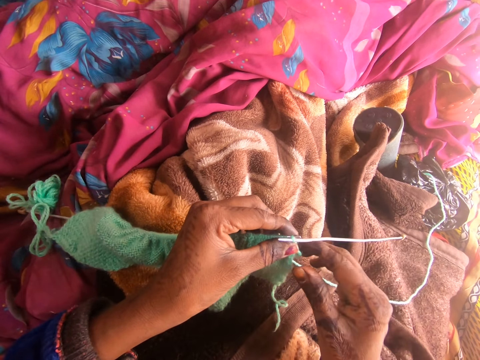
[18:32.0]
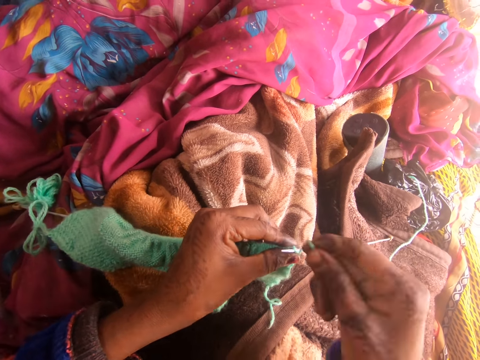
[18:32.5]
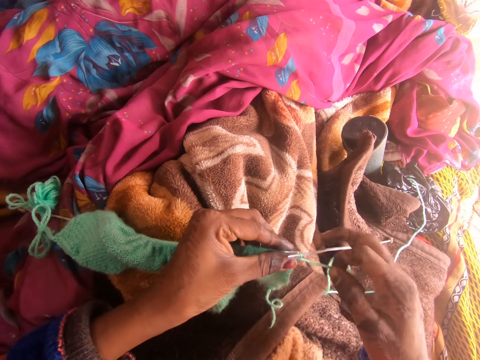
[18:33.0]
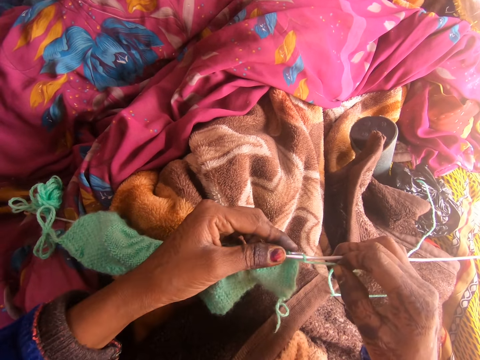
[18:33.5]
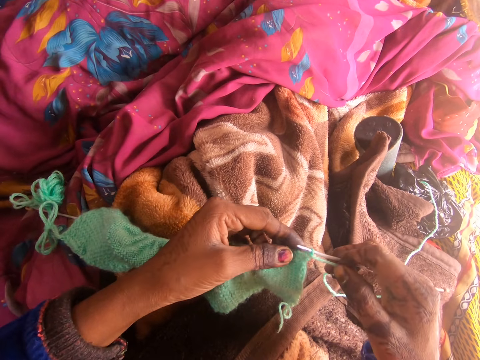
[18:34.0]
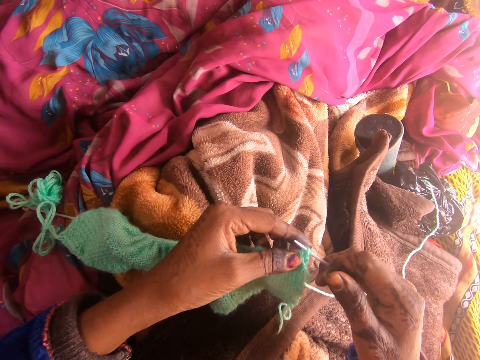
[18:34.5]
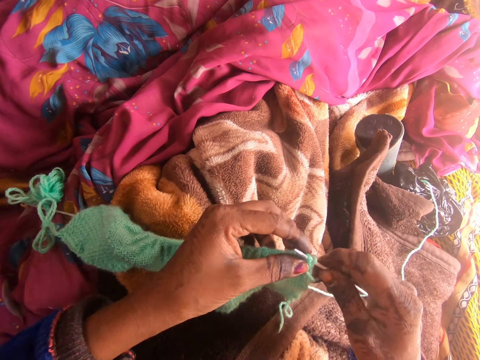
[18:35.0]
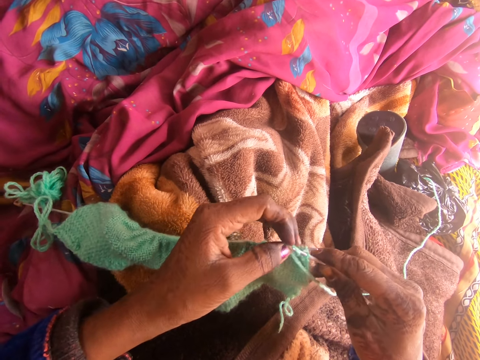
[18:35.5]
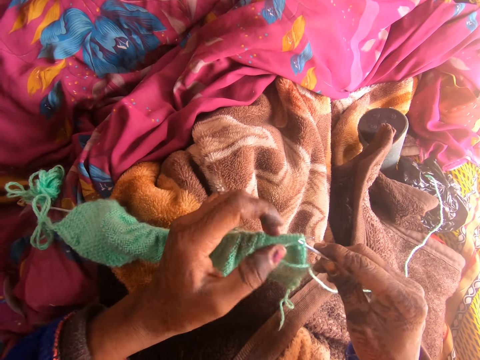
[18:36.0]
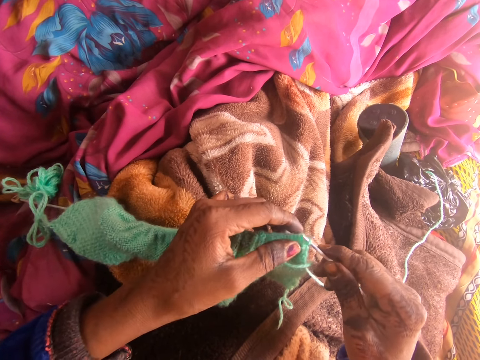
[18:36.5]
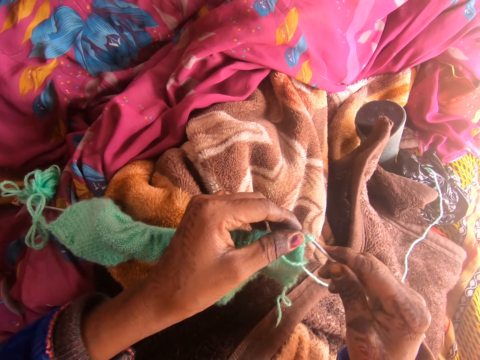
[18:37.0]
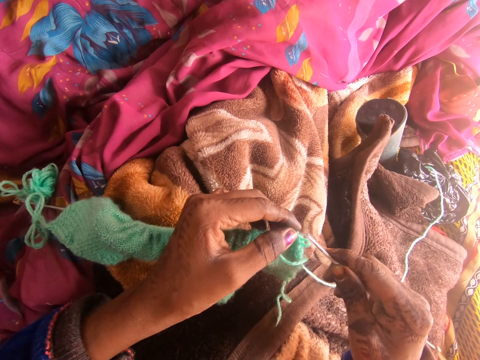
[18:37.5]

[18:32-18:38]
The camera wearer knits with the wool and knitting pin using both hands.

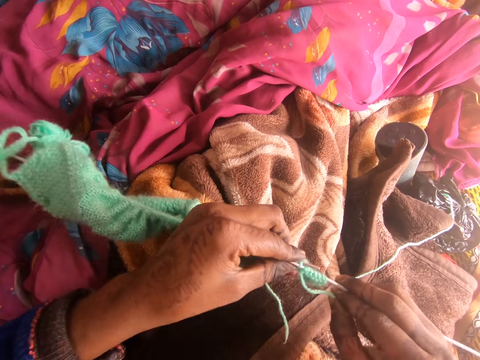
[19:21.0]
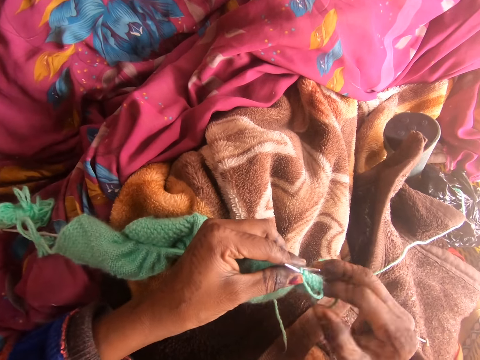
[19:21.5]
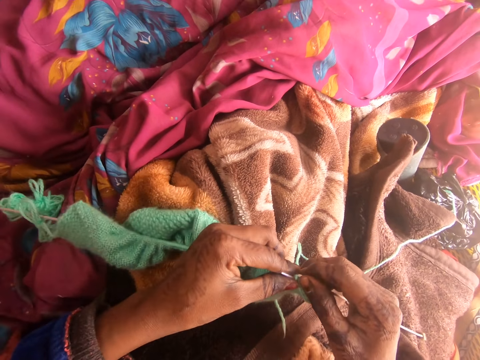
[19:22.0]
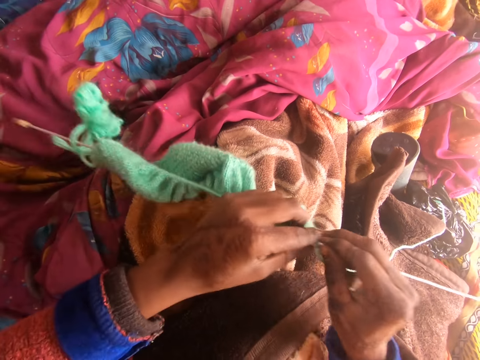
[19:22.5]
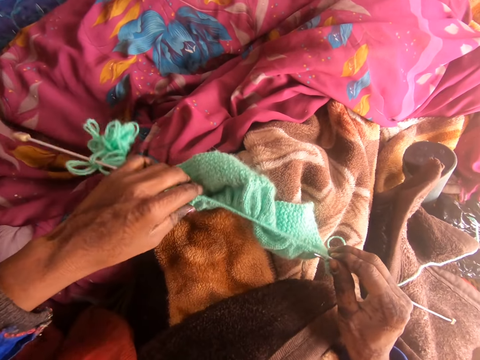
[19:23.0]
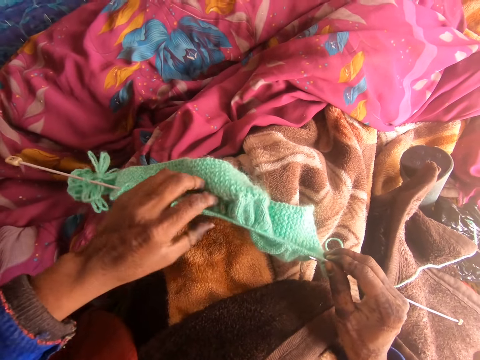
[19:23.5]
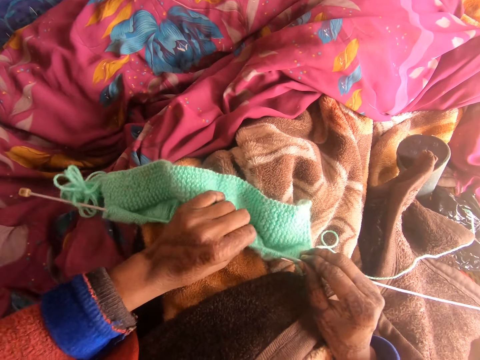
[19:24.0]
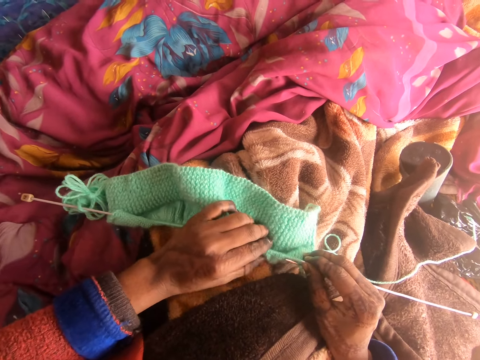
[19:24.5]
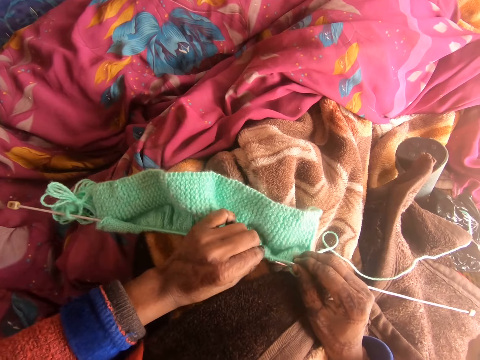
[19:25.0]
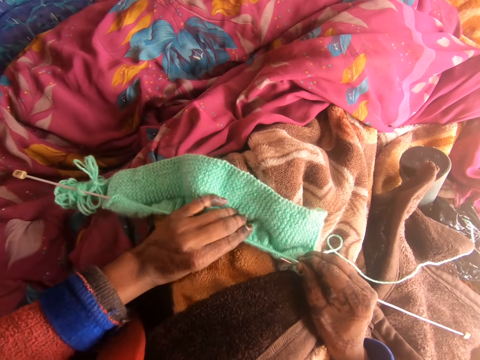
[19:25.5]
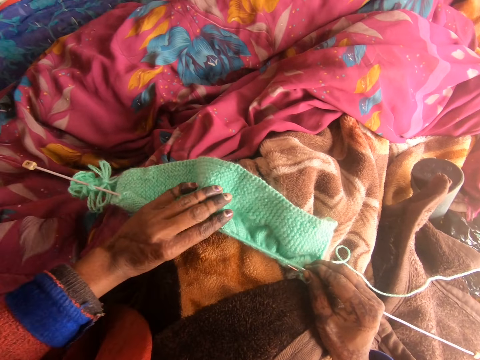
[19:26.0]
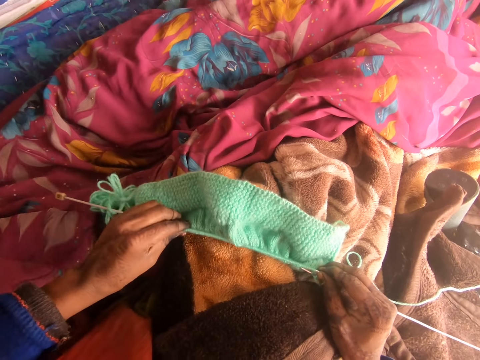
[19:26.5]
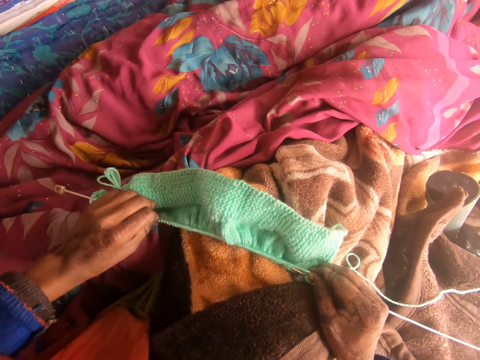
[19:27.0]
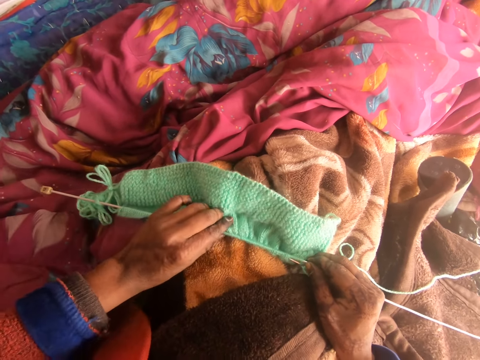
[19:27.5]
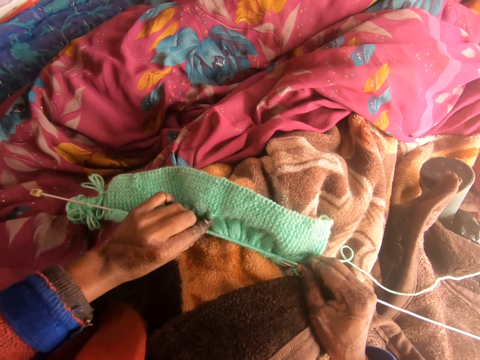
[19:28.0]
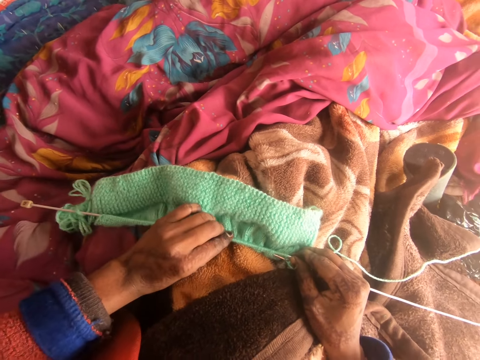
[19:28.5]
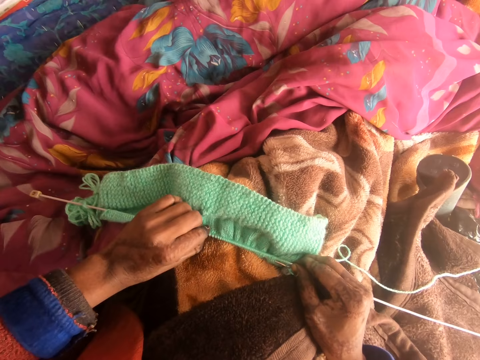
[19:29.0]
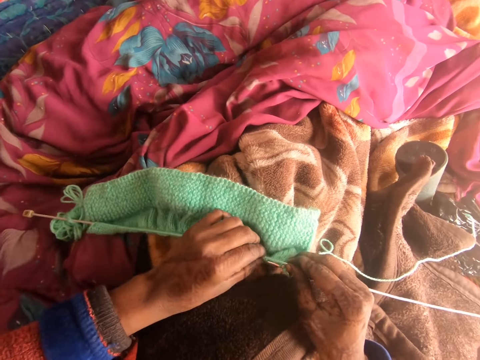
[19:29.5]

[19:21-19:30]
The camera wearer spreads the knitted cloth. She arranges the wool with her left hand.

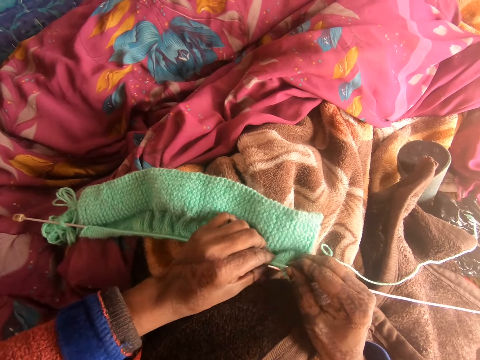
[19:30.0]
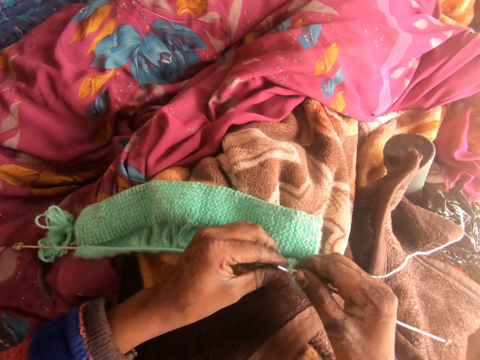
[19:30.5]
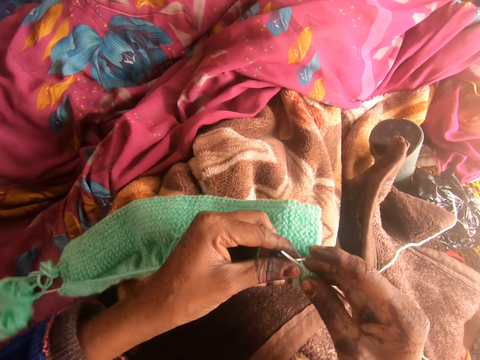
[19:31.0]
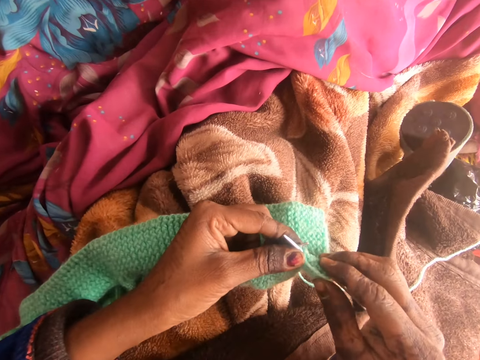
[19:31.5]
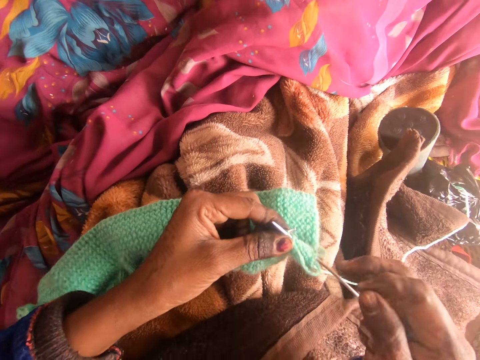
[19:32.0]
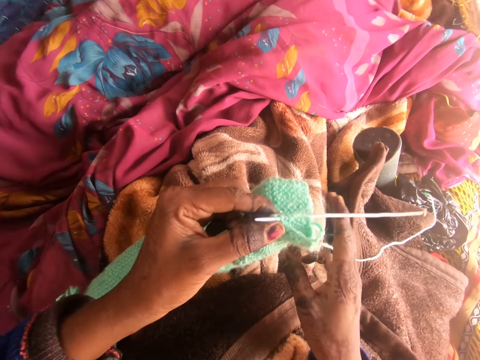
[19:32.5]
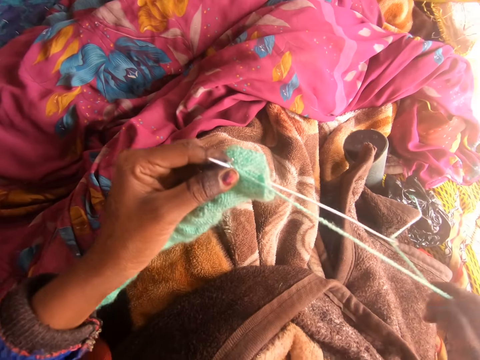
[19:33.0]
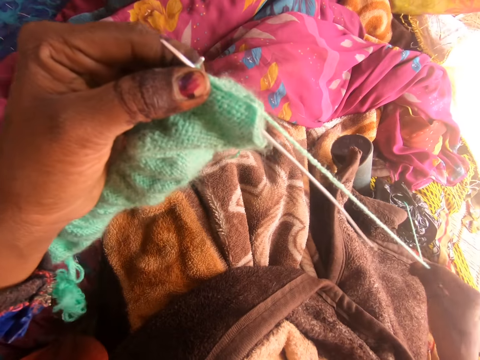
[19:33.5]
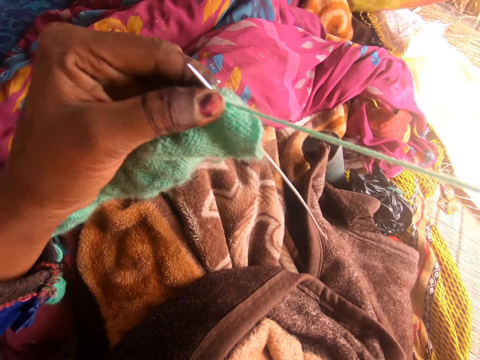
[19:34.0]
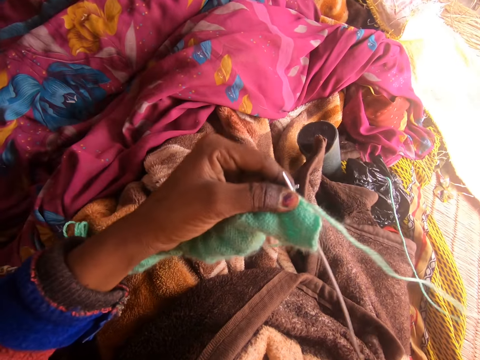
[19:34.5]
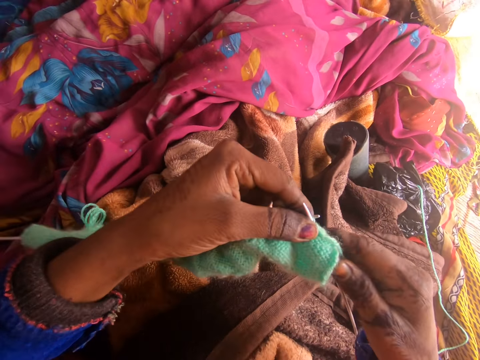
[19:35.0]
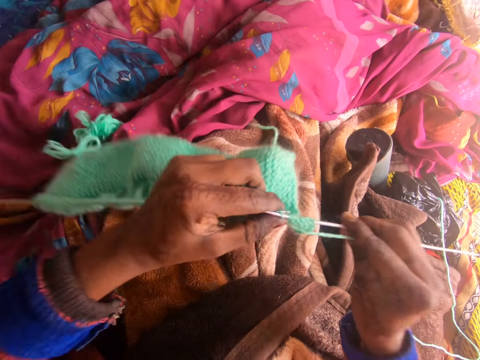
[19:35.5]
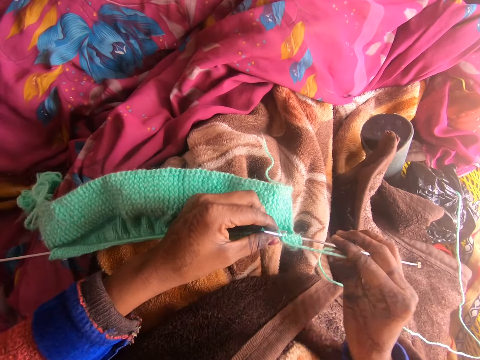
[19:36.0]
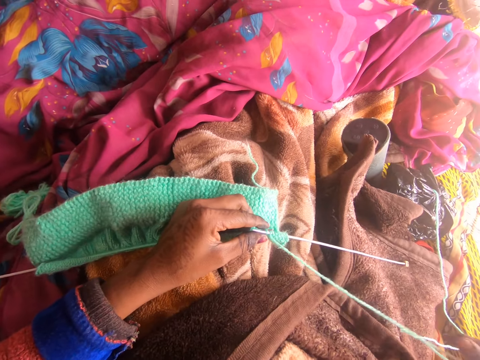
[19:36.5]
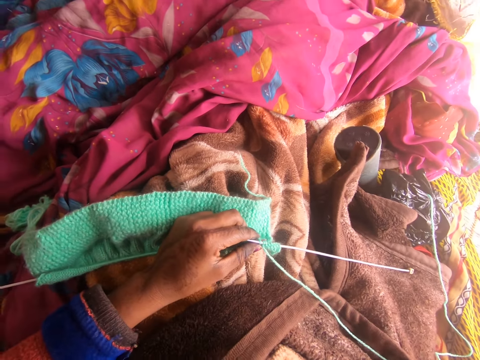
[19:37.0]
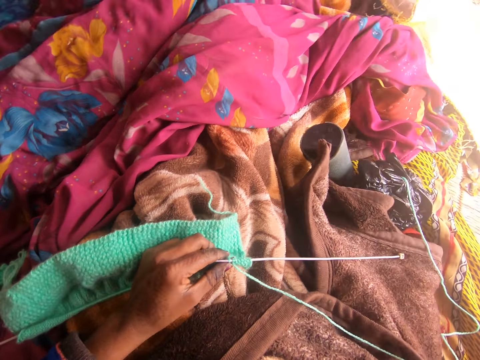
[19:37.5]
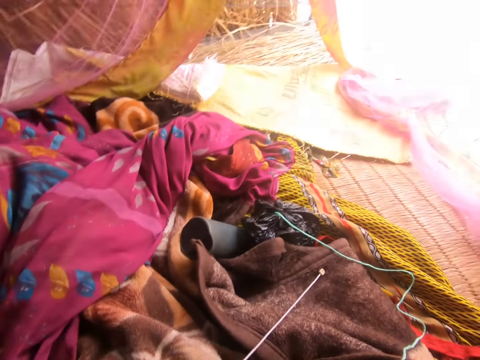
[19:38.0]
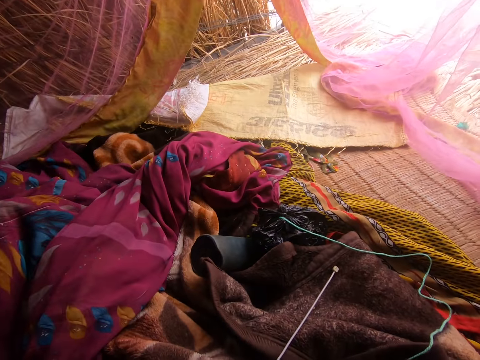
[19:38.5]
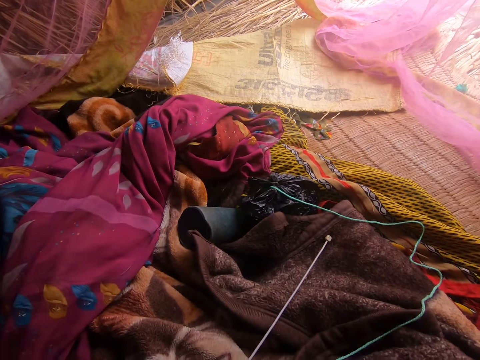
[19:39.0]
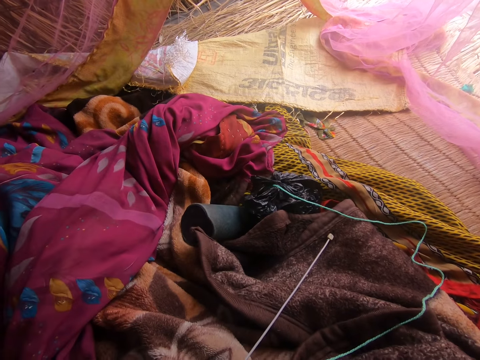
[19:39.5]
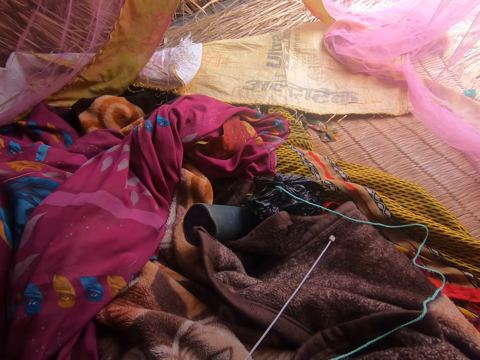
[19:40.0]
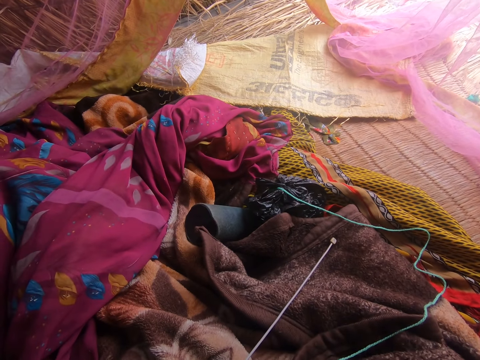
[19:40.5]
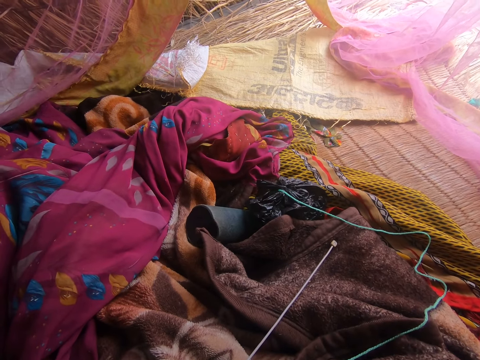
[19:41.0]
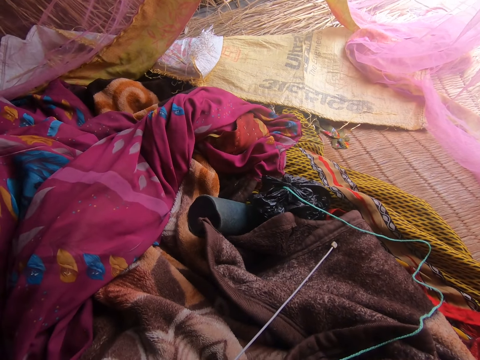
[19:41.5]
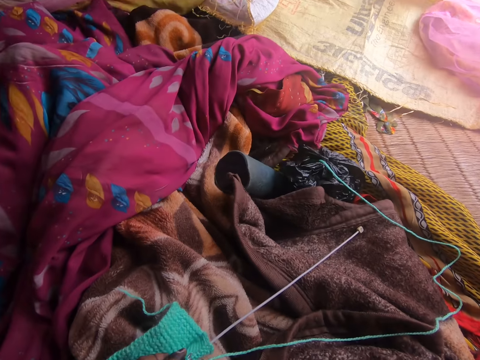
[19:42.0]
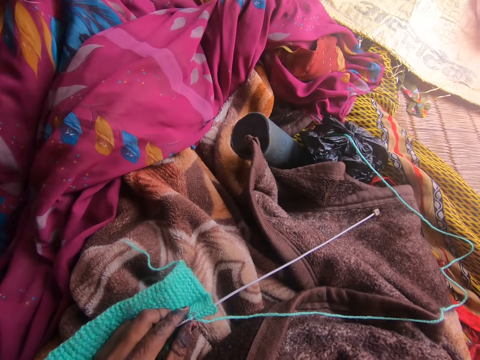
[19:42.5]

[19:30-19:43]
The camera wearer sews using a yarn and a crochet. They gaze around.
